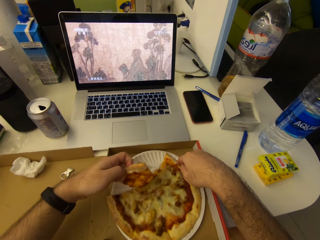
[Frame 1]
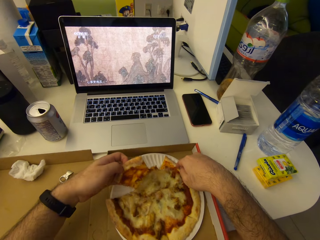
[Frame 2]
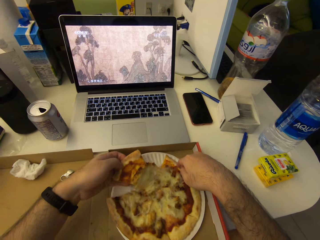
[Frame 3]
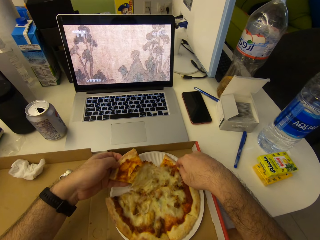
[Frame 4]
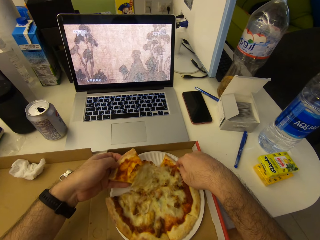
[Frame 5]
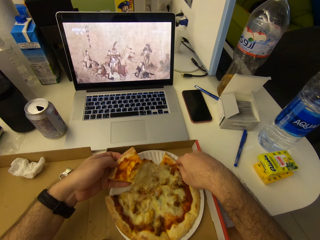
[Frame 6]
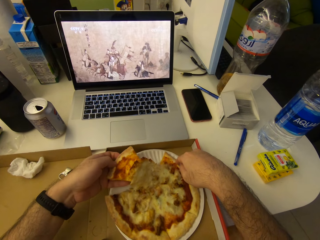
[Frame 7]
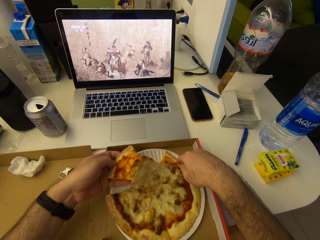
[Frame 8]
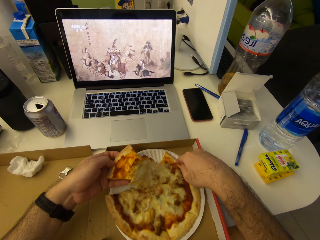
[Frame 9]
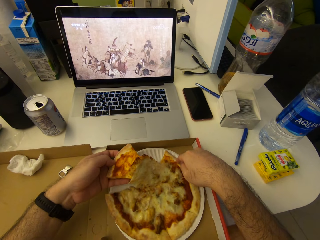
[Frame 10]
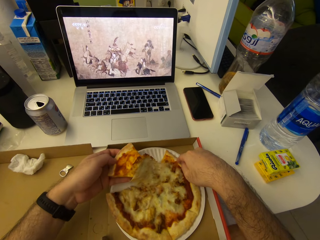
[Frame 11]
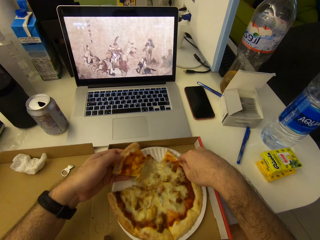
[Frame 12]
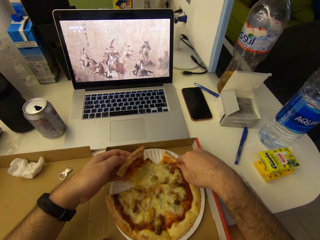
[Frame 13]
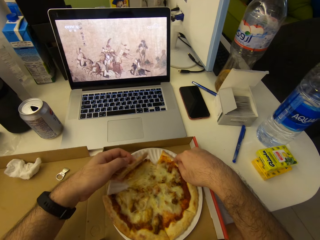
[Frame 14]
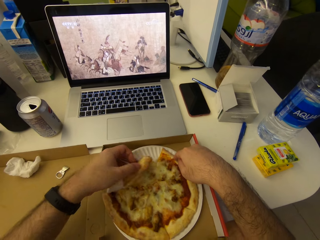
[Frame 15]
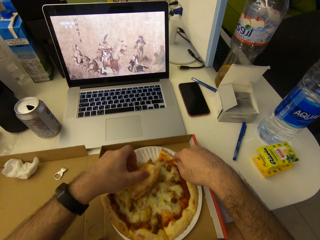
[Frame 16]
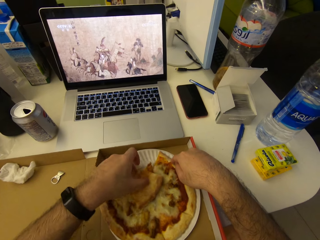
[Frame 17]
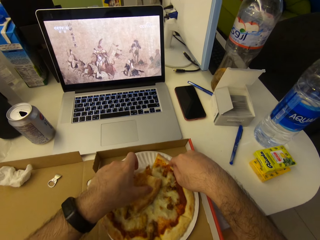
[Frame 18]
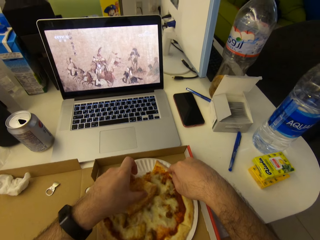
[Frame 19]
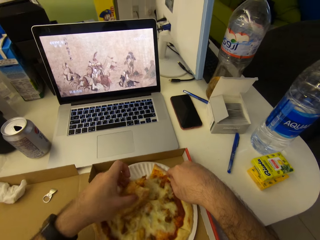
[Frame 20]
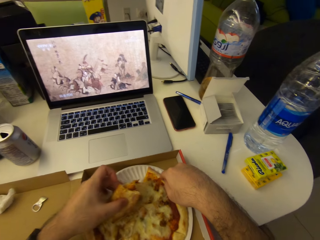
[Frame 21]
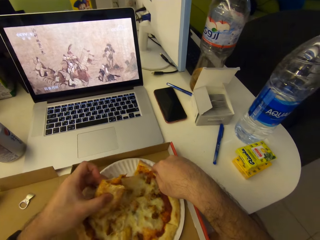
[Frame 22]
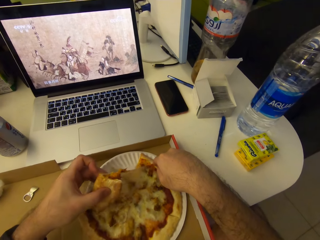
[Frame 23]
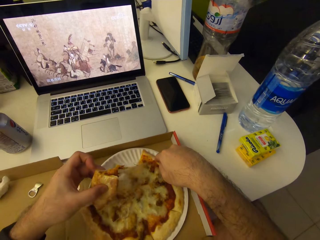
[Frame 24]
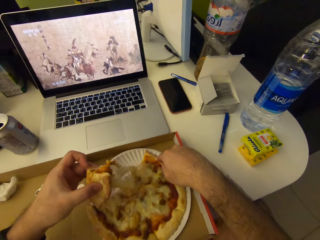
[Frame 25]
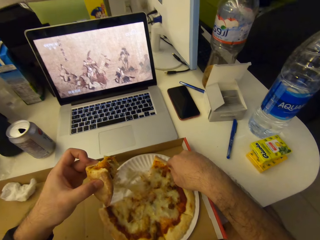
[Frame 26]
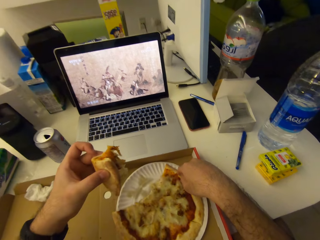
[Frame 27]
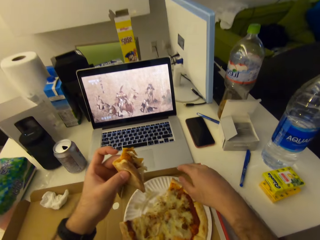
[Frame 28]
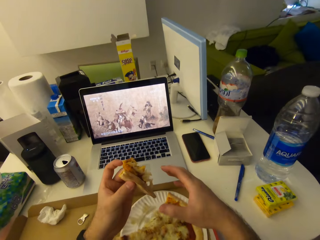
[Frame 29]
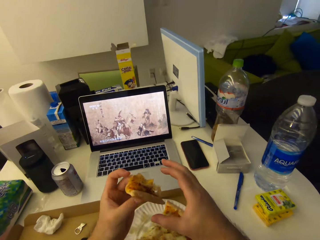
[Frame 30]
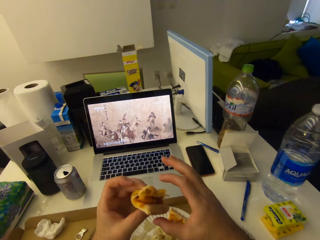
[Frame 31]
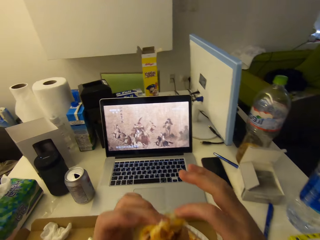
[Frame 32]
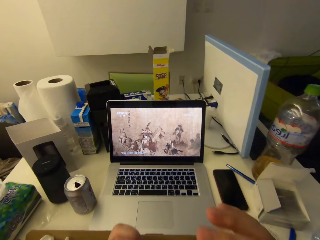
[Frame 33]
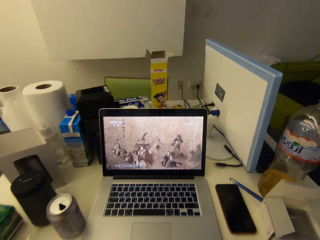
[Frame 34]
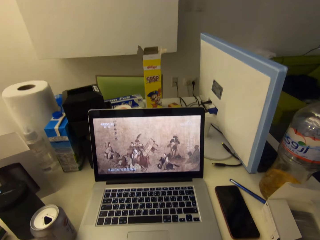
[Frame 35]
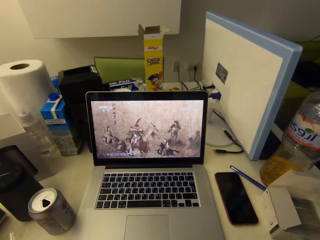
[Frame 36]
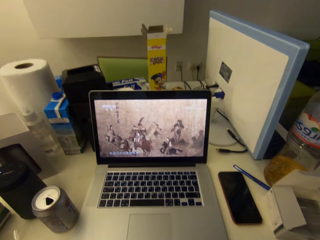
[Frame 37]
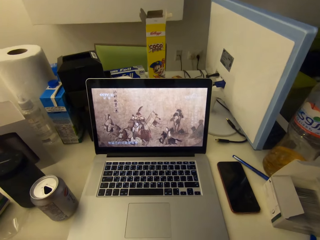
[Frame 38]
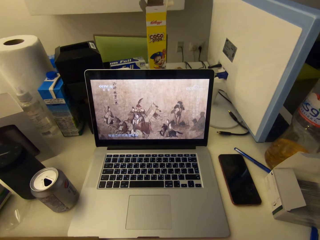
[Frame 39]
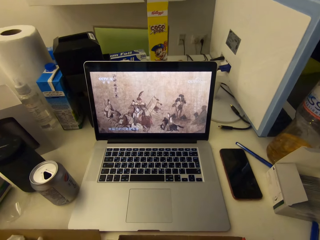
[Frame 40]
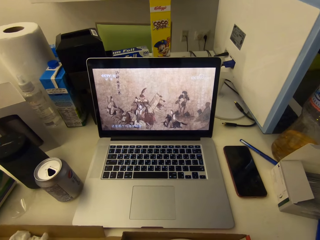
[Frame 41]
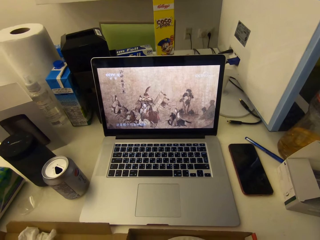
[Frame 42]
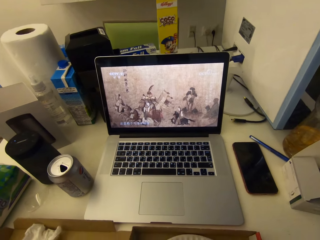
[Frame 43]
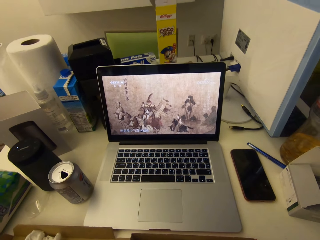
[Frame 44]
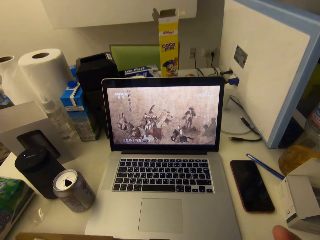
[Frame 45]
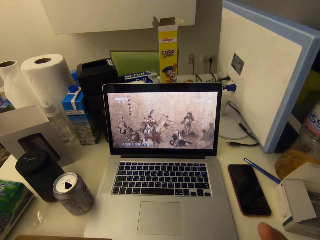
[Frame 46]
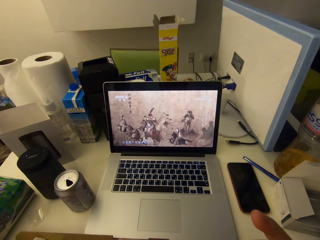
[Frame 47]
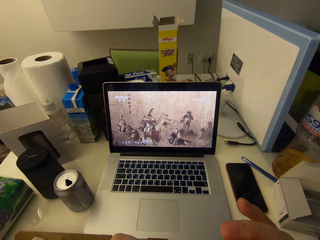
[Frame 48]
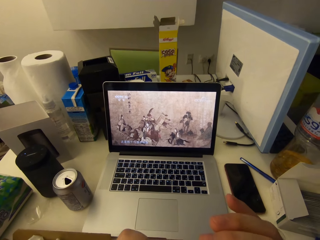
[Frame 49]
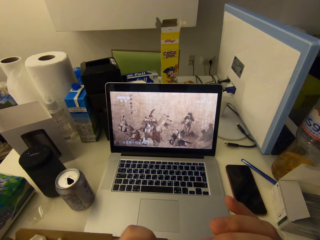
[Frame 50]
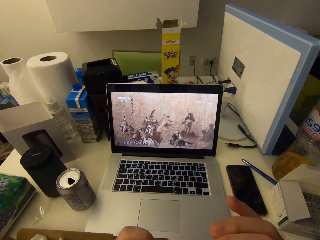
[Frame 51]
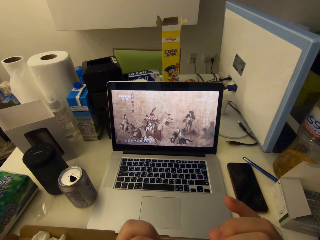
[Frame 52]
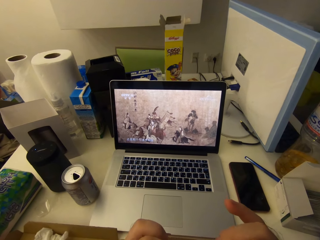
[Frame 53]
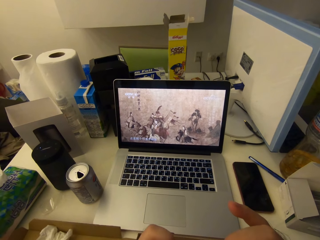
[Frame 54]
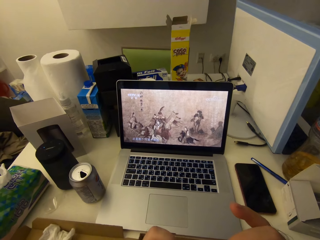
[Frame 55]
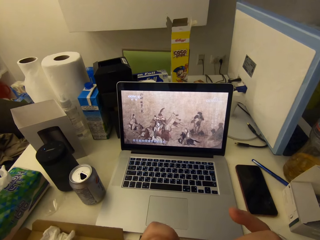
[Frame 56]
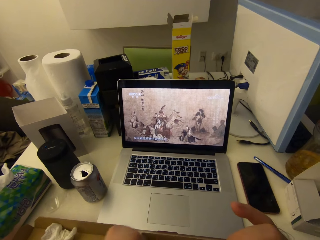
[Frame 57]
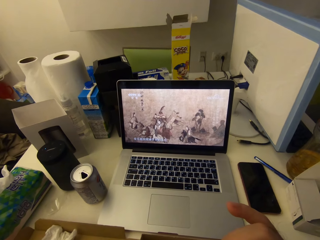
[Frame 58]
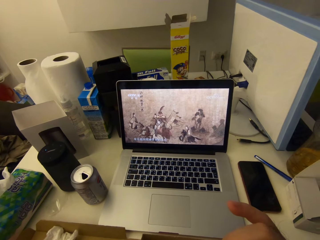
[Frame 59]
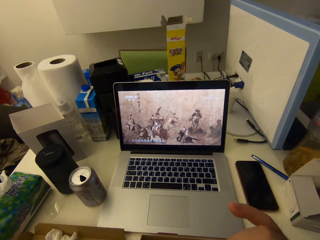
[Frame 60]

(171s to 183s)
The camera wearer eats the other slice of pizza.

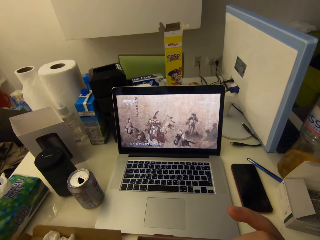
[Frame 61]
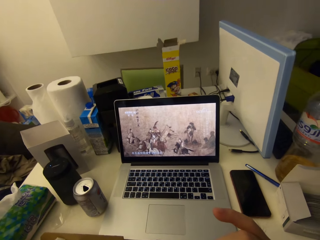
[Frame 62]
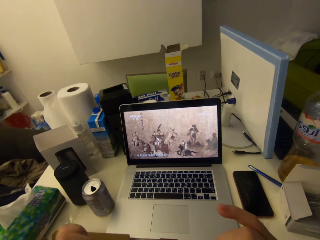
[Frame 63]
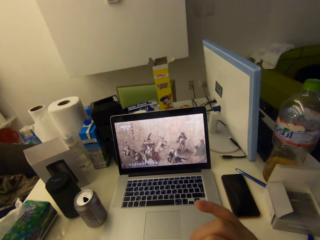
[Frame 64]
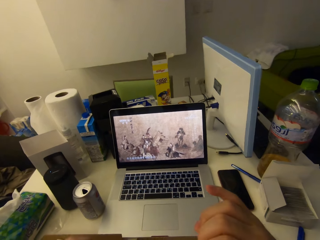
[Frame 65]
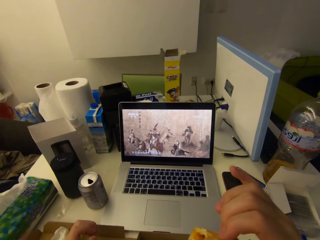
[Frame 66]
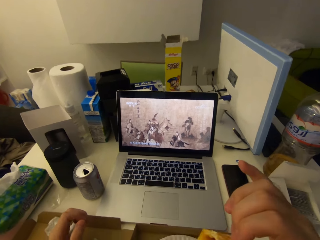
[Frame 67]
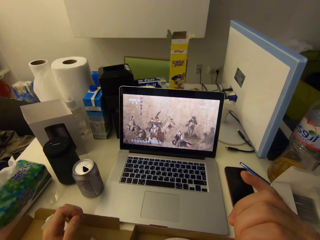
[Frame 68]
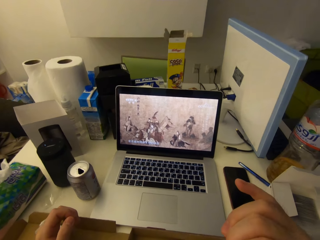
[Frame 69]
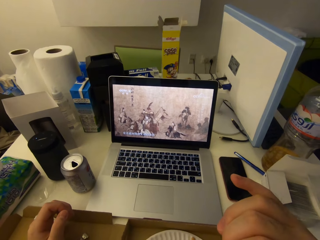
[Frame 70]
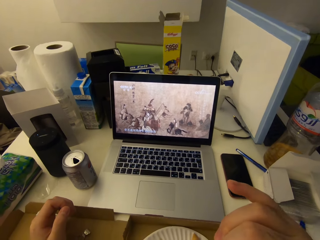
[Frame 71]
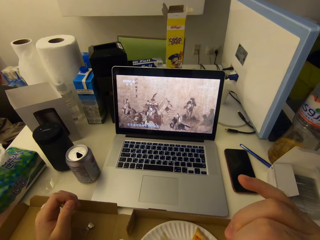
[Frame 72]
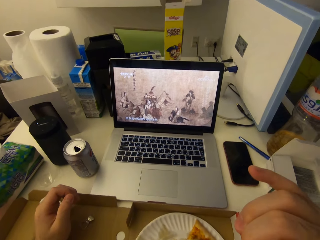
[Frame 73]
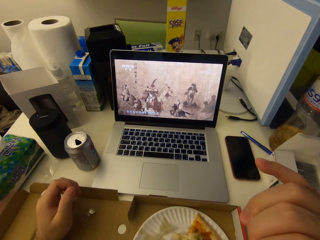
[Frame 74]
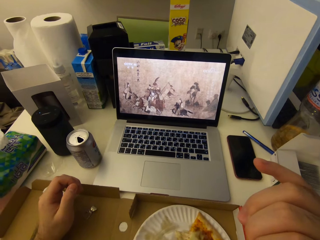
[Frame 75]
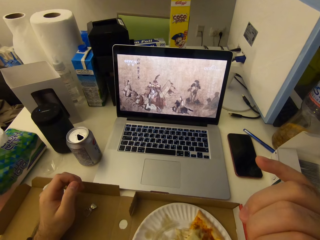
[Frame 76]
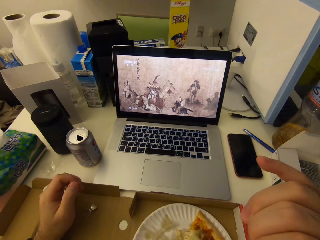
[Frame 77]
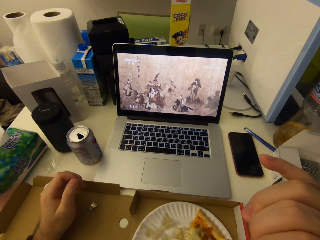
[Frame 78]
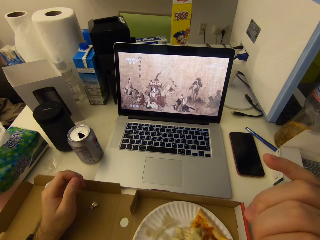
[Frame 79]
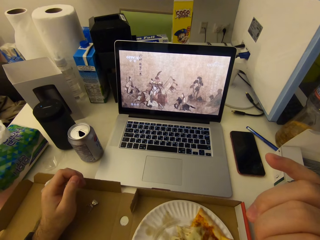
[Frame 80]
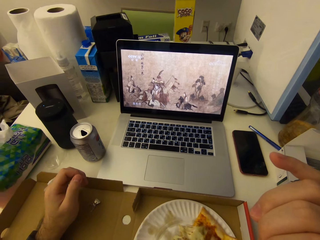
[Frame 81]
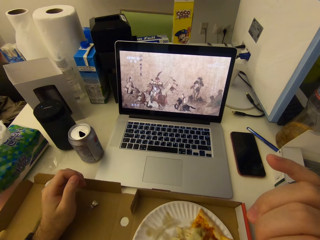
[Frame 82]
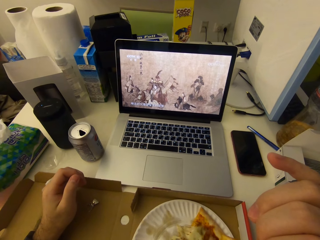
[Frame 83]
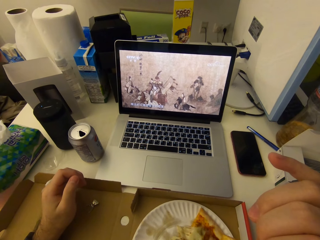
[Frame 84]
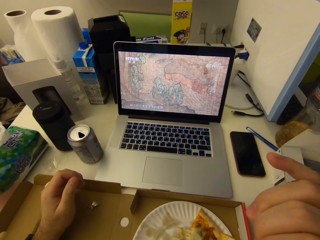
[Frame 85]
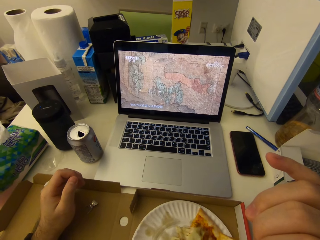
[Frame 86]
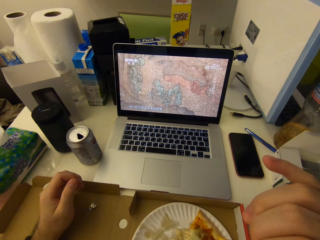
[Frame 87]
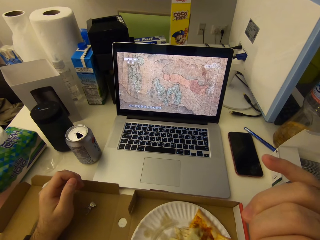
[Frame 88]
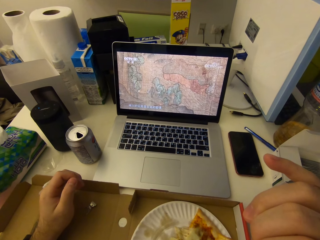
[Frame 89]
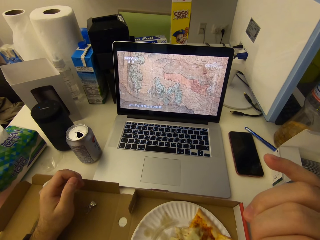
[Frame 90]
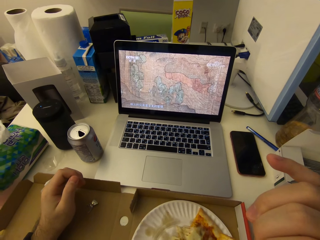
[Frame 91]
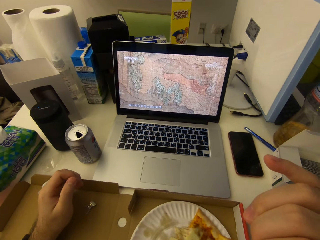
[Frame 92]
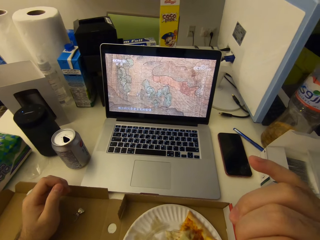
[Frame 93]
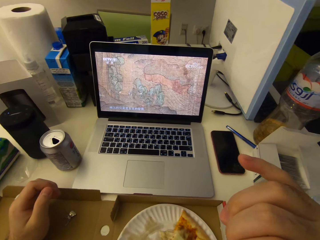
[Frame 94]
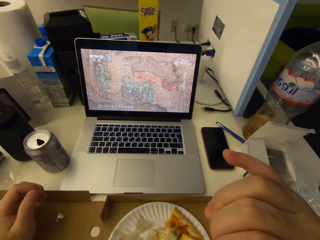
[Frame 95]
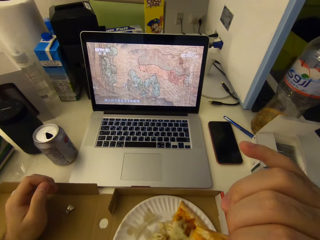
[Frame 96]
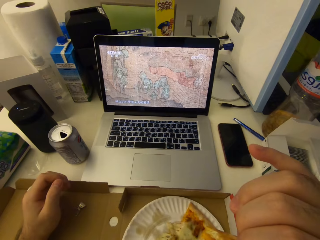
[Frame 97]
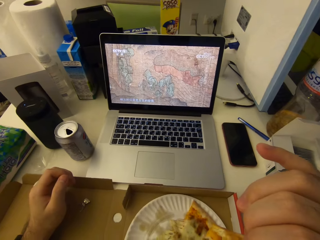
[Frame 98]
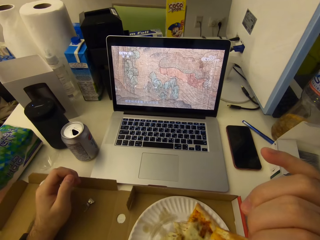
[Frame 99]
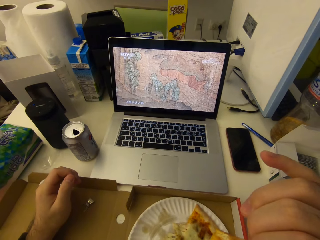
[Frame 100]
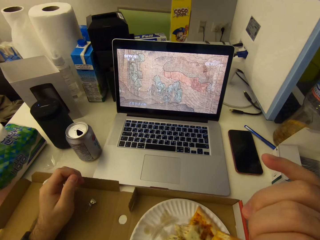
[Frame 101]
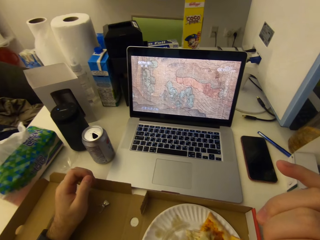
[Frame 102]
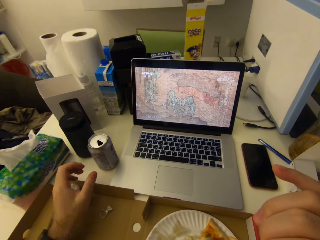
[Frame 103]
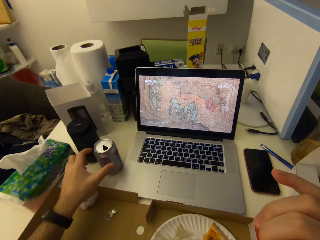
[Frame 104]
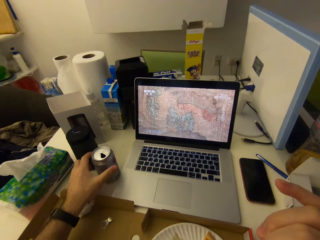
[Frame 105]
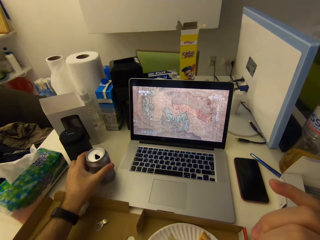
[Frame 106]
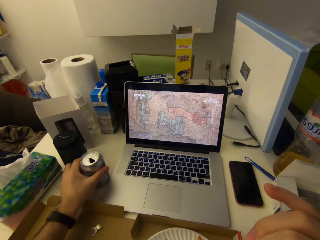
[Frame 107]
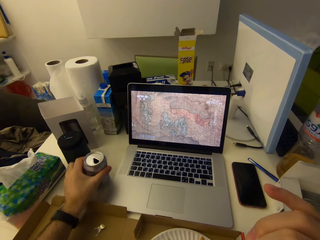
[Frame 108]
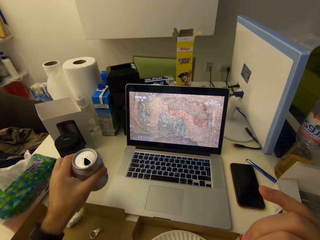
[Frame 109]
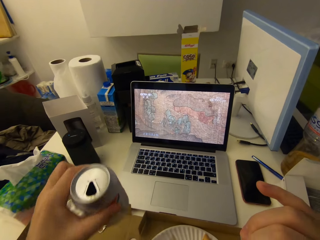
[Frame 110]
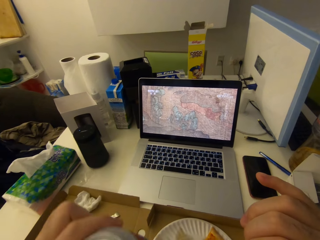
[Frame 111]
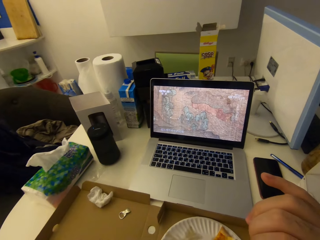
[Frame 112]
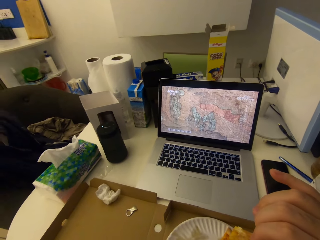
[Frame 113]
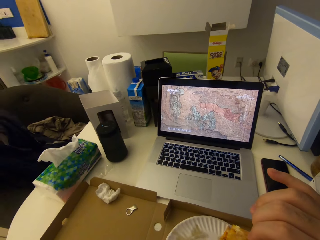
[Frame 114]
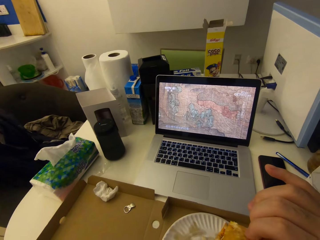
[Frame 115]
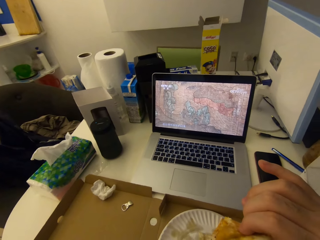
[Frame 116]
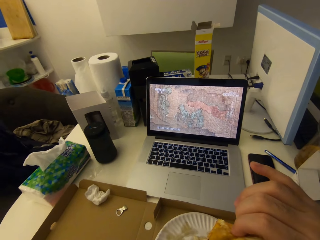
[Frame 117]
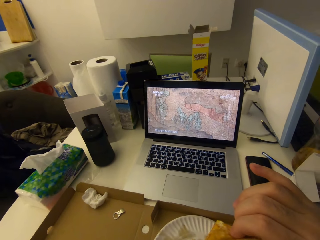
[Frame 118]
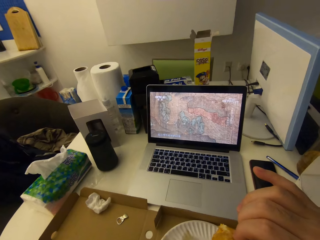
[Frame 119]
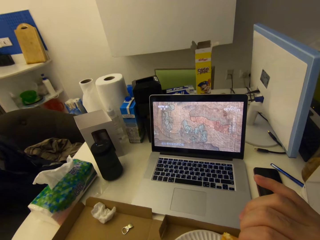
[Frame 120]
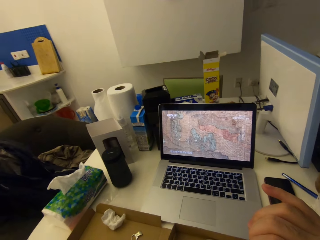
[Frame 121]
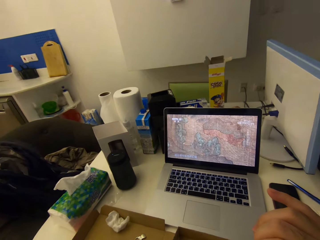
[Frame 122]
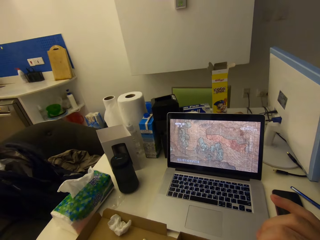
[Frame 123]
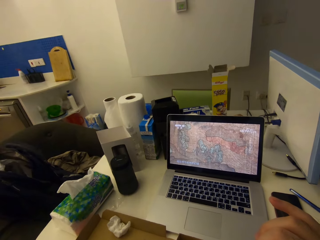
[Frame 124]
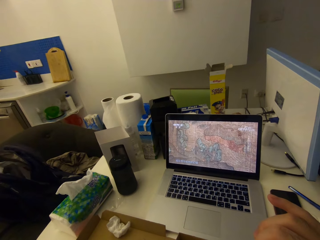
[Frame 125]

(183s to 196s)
The camera wearer picks the can drink from the table with his right hand. He drinks the content of the can drink.
